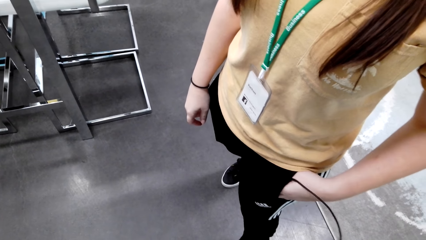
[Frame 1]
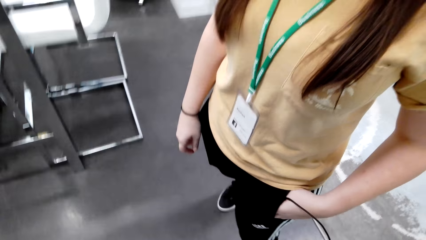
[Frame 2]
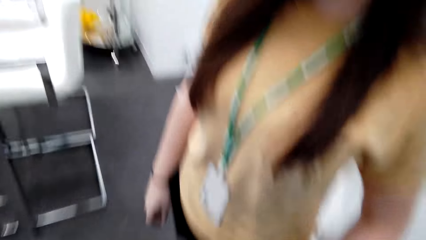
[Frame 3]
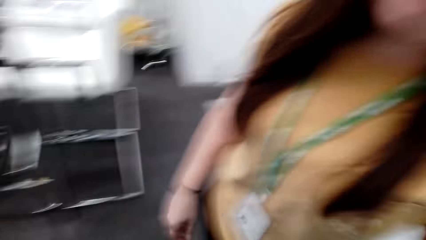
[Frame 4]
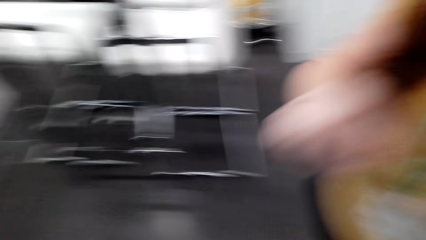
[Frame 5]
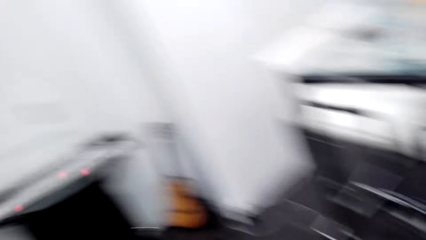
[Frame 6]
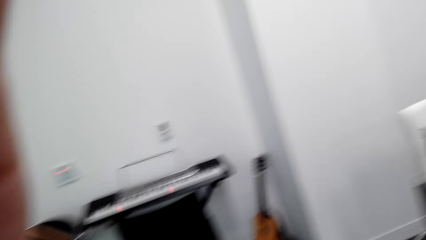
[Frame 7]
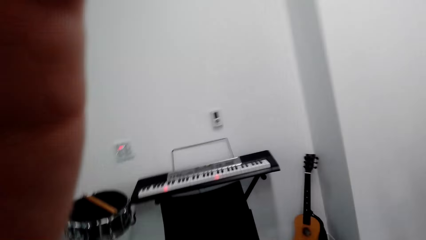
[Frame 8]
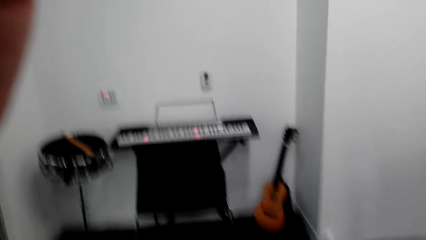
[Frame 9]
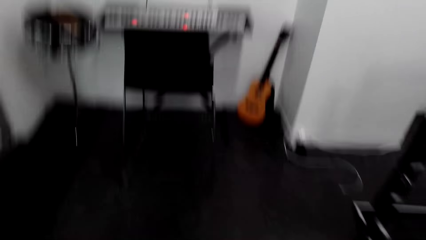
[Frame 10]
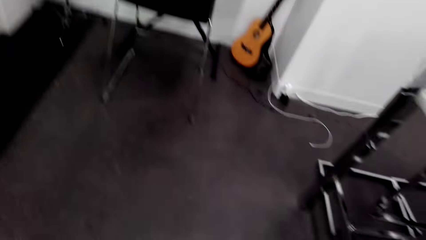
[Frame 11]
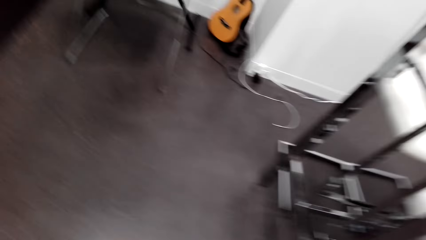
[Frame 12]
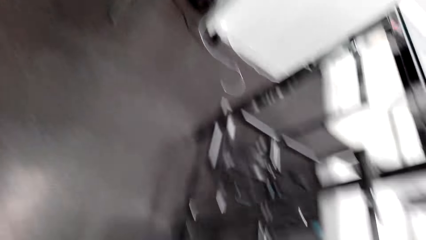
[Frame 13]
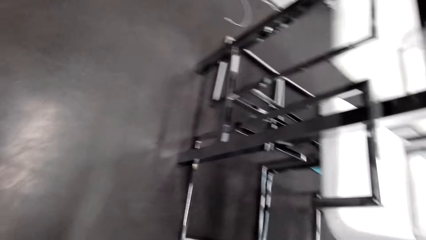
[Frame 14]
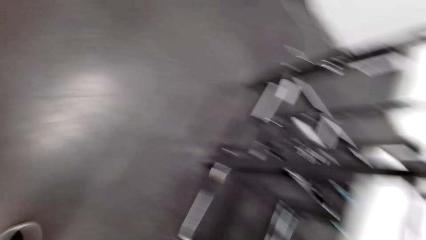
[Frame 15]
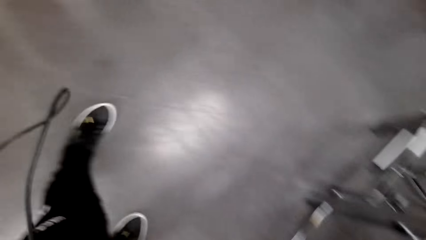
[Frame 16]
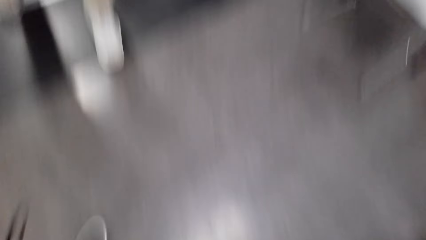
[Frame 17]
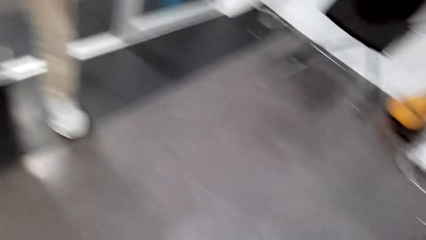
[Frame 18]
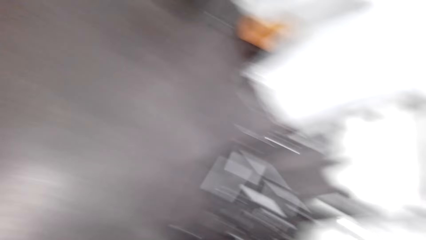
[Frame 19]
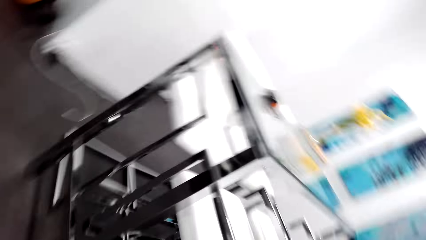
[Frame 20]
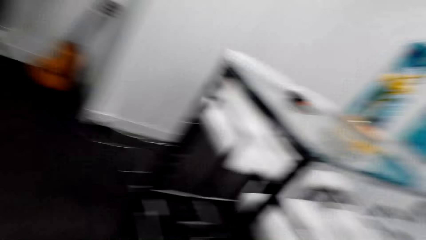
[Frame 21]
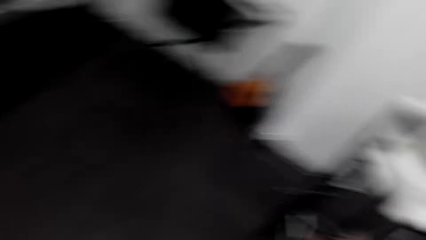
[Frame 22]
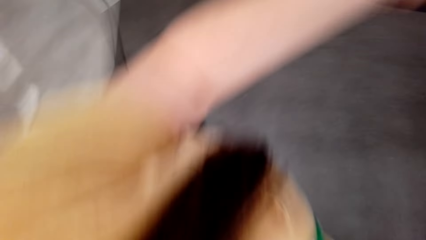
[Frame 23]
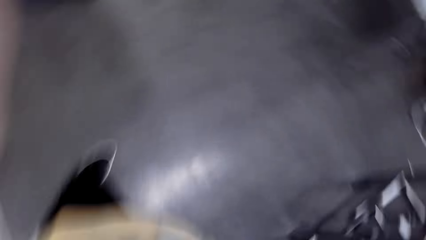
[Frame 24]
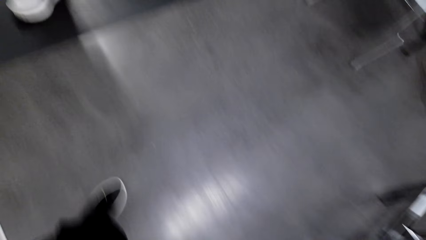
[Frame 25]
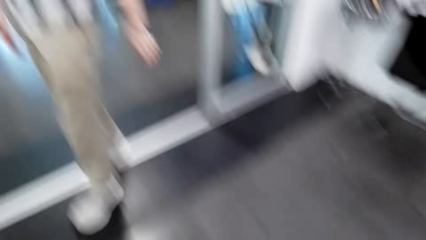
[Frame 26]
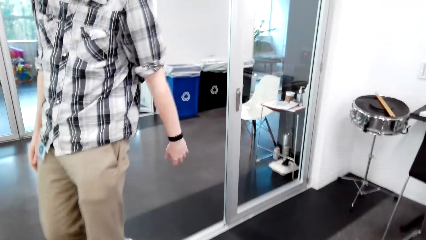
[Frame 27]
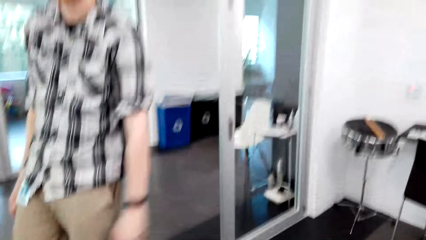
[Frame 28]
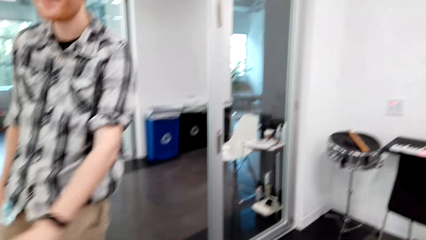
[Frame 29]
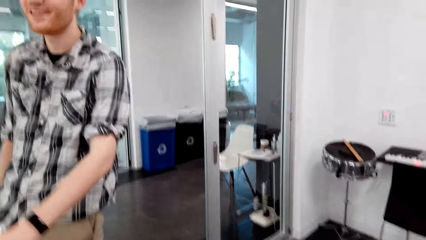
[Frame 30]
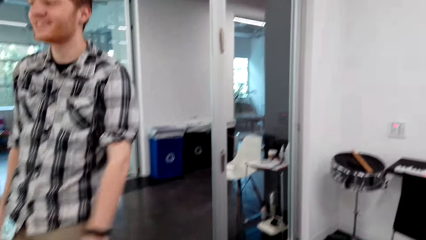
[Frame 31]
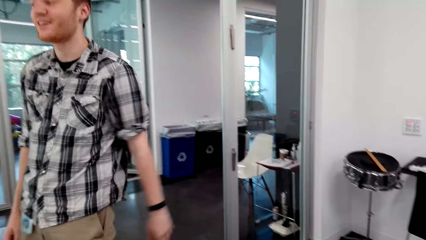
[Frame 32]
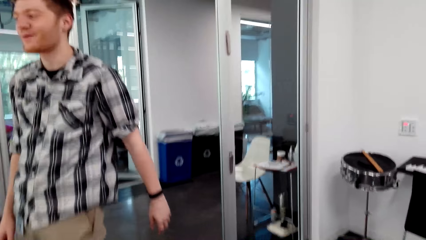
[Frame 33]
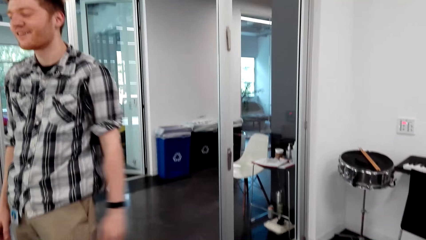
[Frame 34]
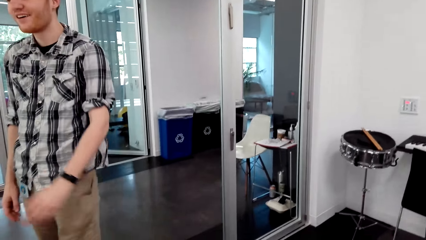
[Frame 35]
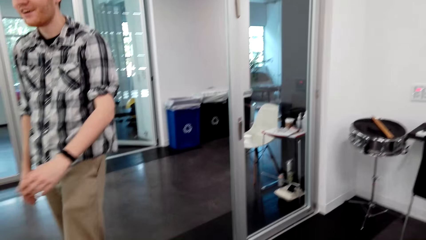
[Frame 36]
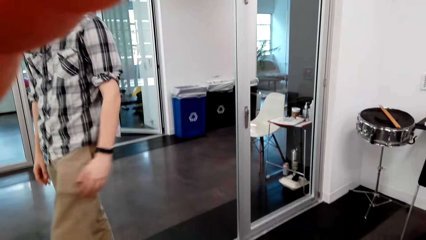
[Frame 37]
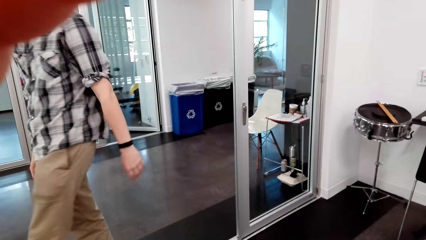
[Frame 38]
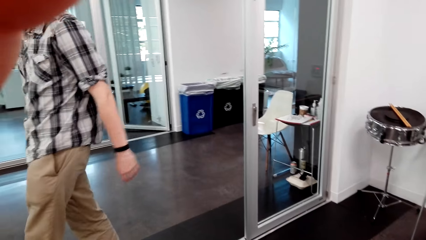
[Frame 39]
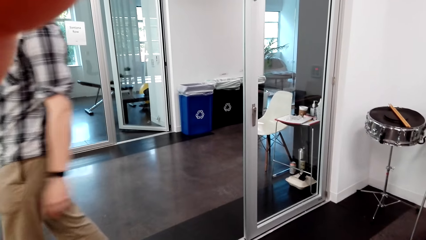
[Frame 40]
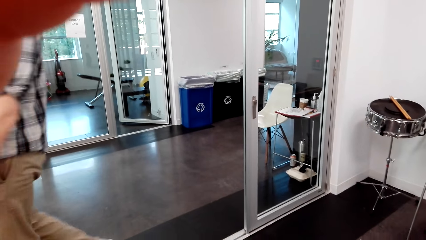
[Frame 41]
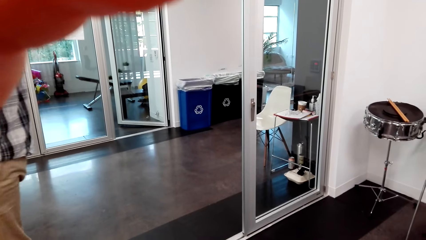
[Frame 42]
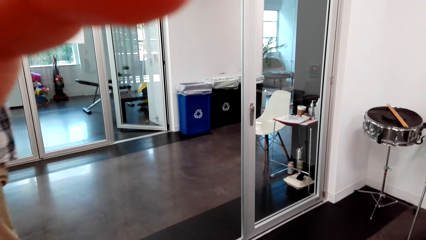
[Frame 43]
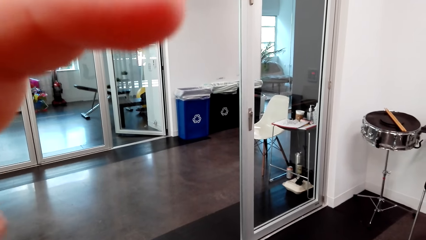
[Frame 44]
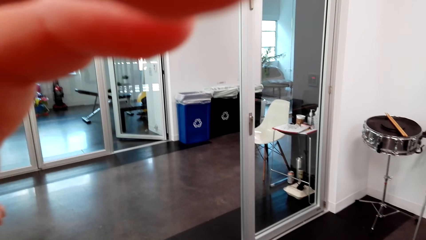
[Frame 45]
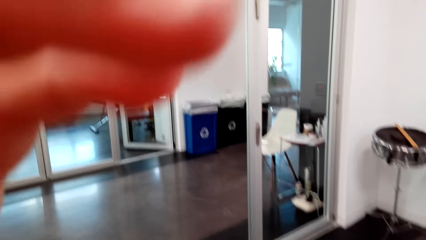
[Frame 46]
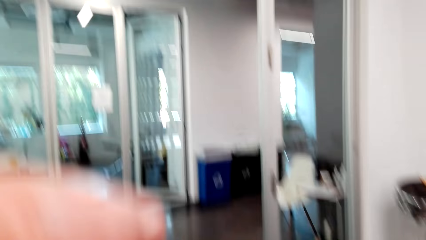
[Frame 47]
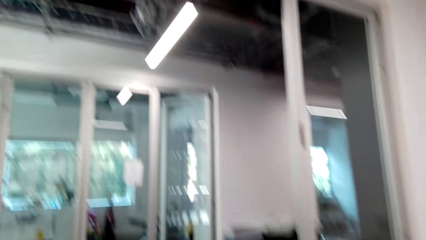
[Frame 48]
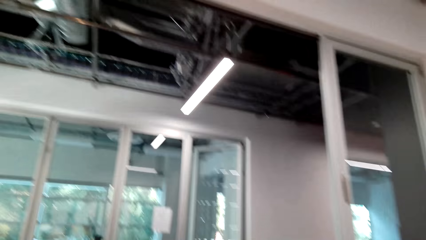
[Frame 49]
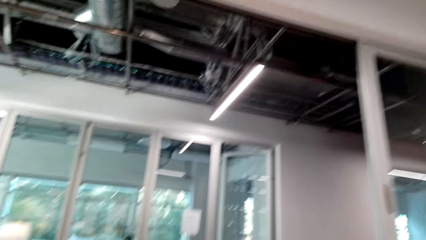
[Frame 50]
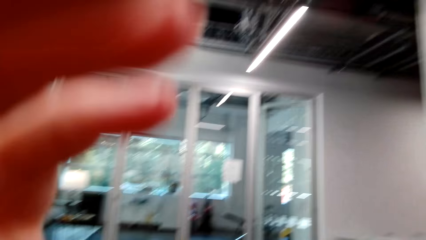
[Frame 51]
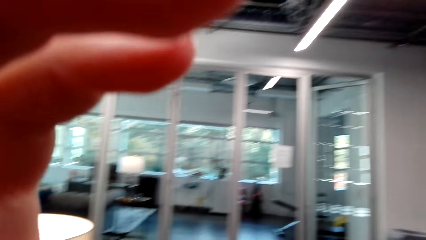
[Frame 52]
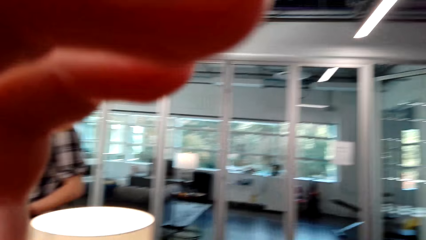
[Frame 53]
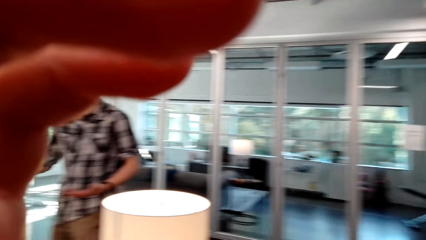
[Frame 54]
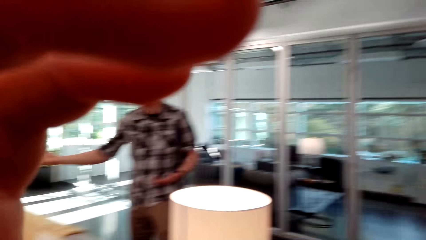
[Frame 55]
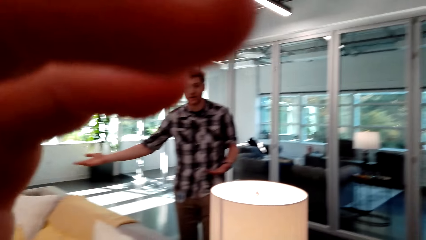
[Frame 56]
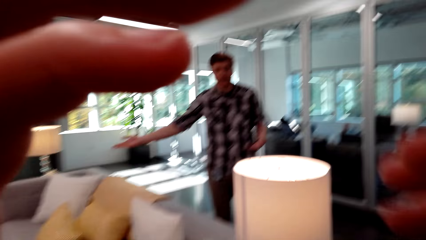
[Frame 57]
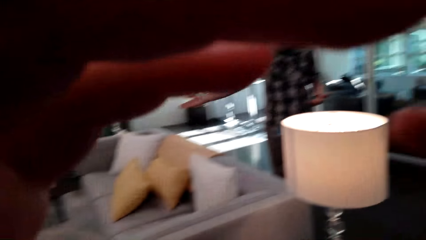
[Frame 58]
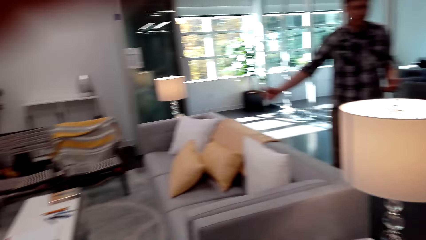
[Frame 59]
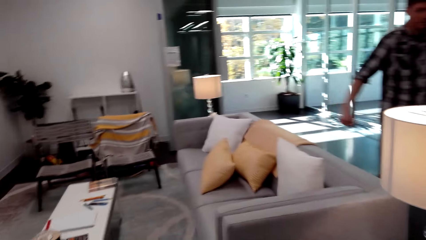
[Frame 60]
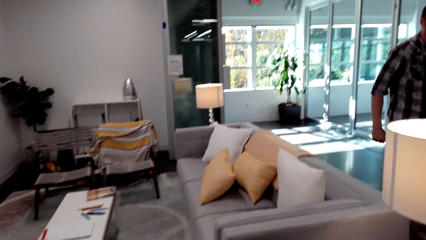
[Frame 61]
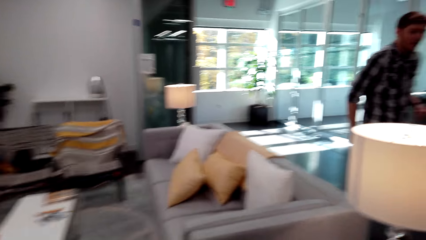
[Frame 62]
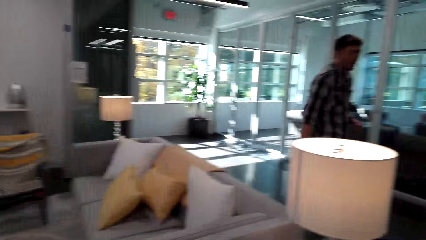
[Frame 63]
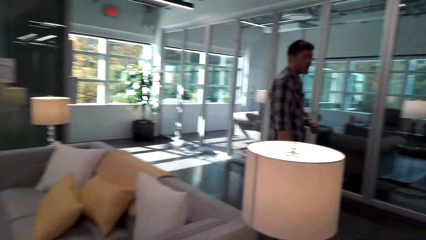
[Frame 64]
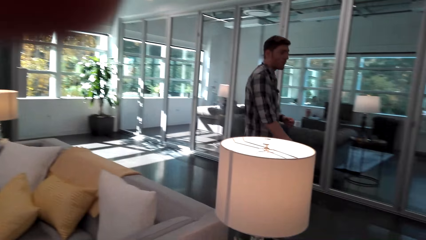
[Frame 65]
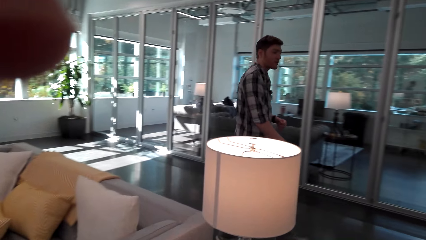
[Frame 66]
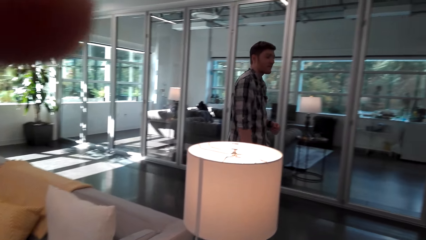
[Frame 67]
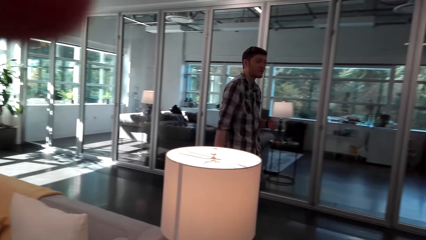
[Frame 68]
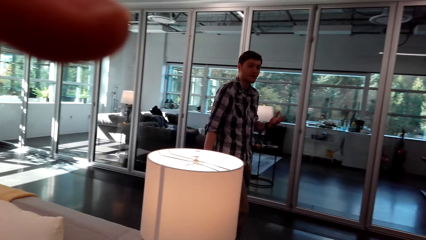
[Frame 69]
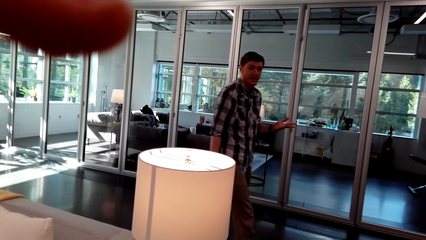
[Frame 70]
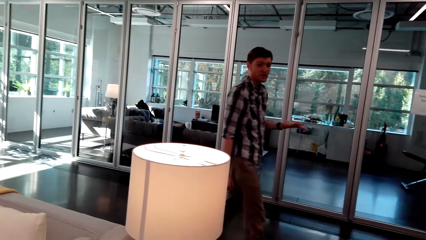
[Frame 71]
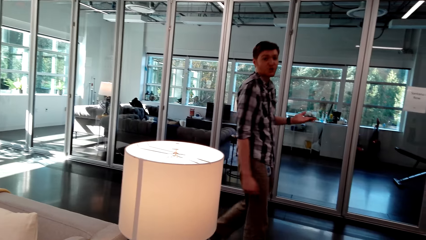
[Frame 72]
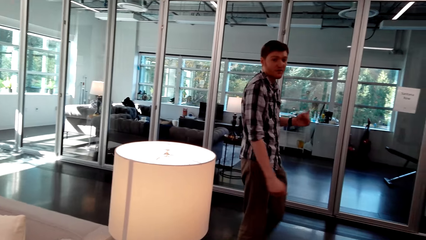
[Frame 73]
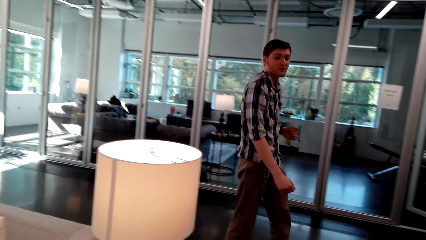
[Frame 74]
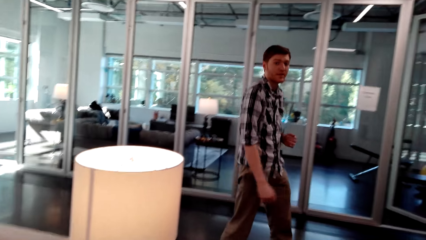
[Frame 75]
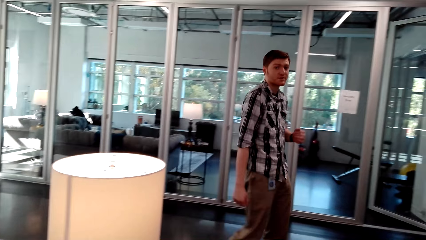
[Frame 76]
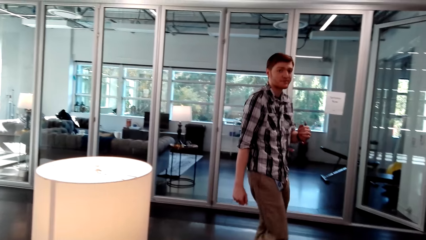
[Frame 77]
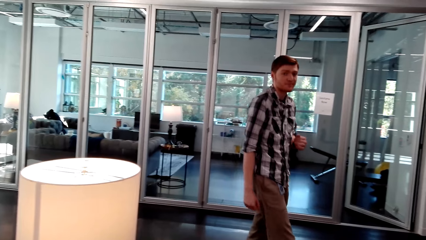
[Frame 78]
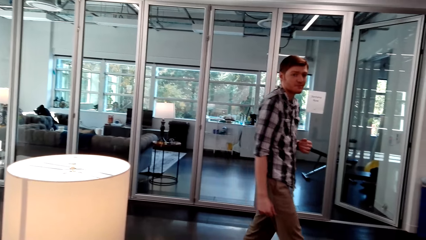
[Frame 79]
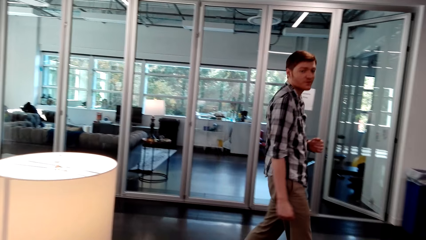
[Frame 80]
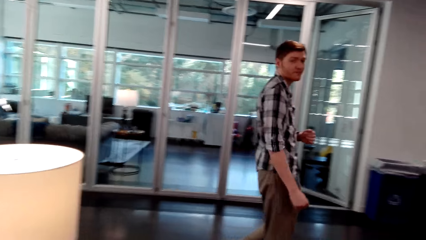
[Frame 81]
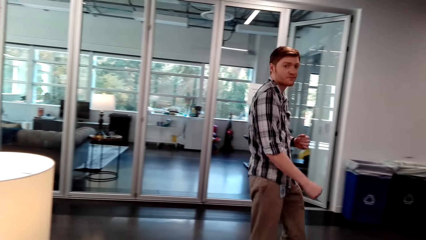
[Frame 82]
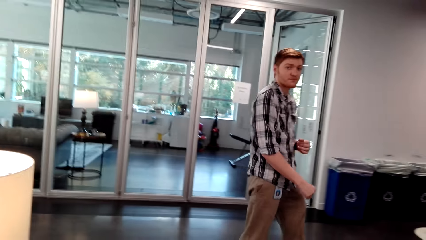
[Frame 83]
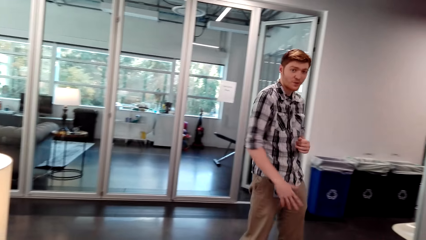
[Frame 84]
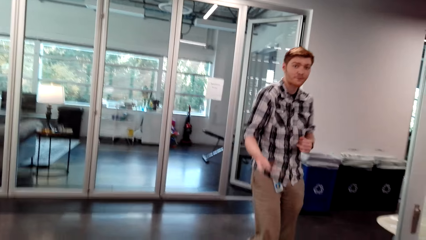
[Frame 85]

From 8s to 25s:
The camera wearer looks around a room. She walks in the room. She interacts with a man. She looks around the room. The man walks around the room. The man converses with the camera wearer. The camera wearer looks around the room. She lifts her hand. She adjusts a camera. She looks around the room. She adjusts the camera. The man walks around the room. The man converses with the camera wearer. The camera wearer looks around the room.
